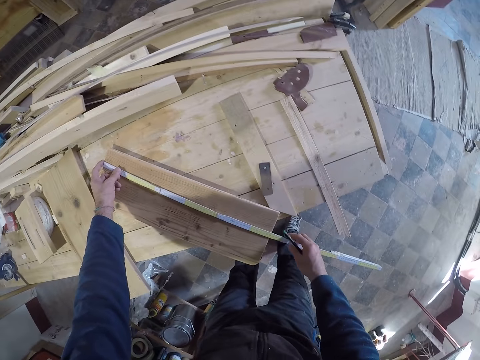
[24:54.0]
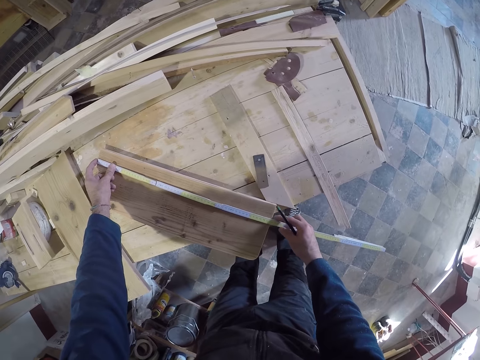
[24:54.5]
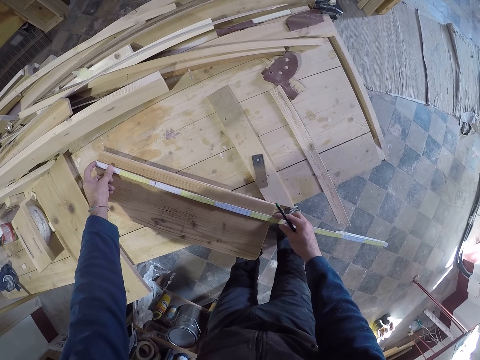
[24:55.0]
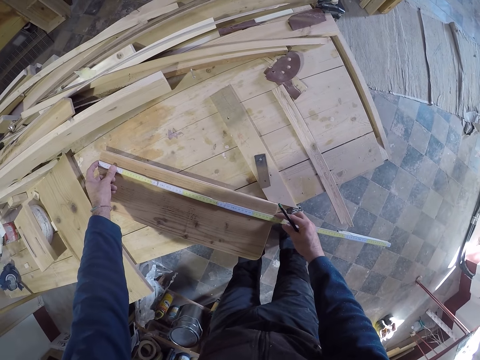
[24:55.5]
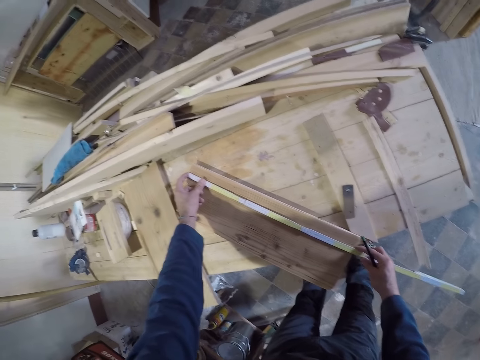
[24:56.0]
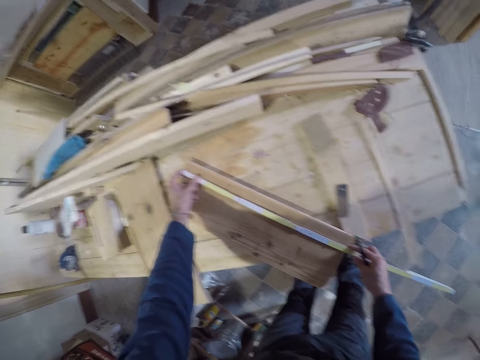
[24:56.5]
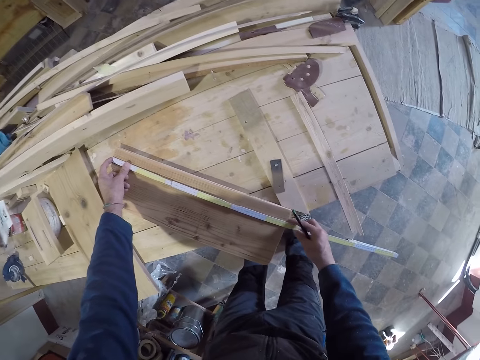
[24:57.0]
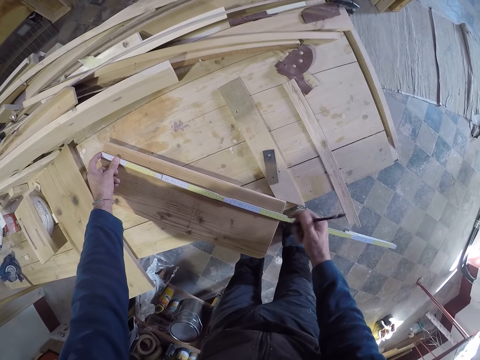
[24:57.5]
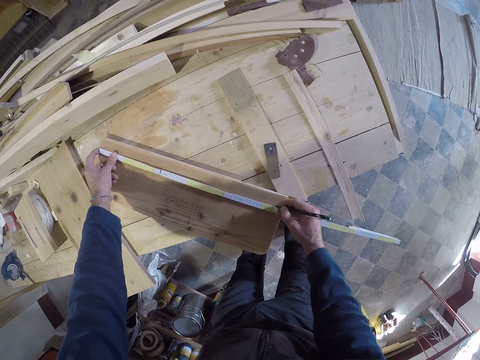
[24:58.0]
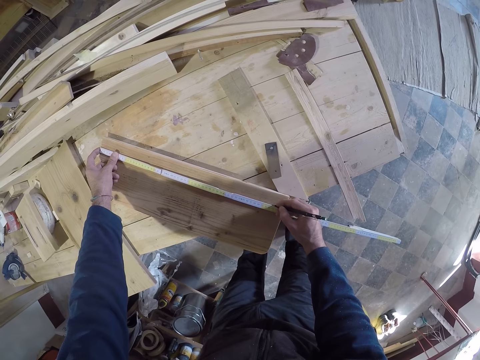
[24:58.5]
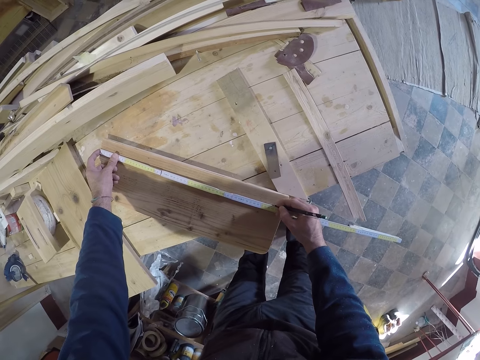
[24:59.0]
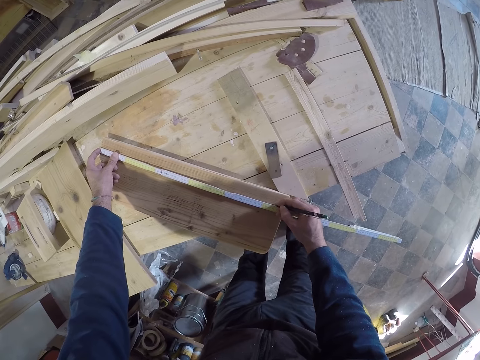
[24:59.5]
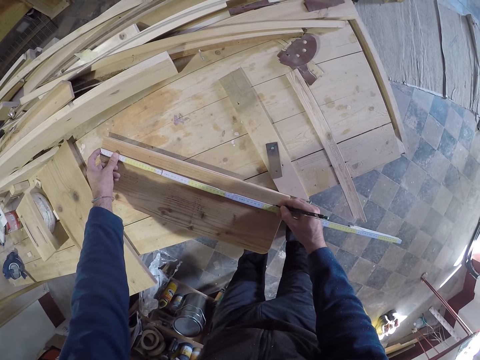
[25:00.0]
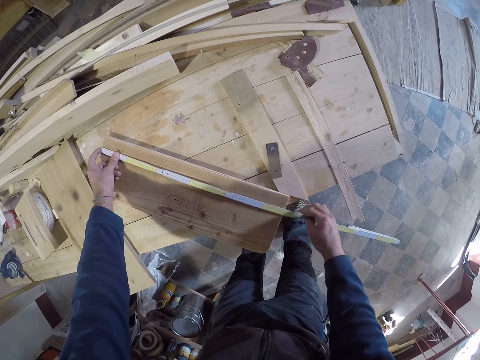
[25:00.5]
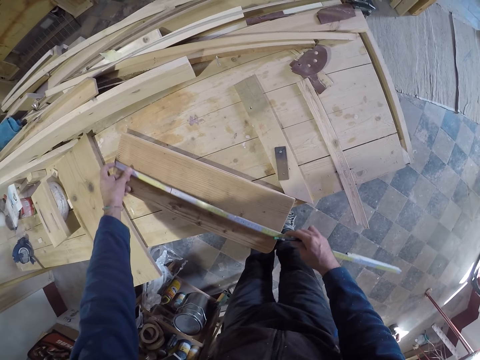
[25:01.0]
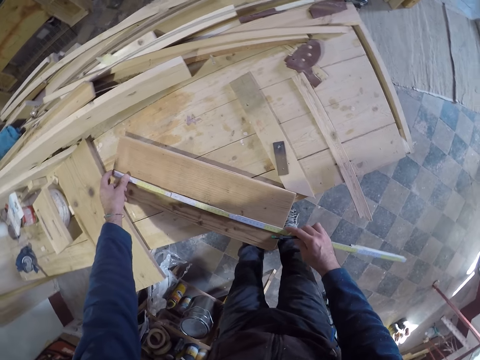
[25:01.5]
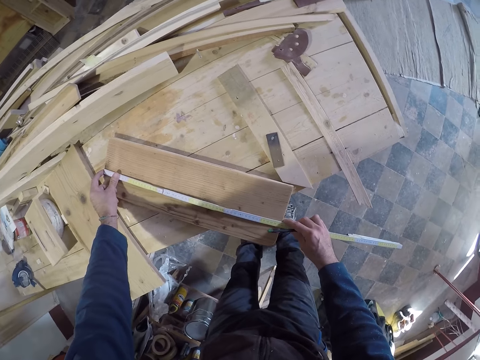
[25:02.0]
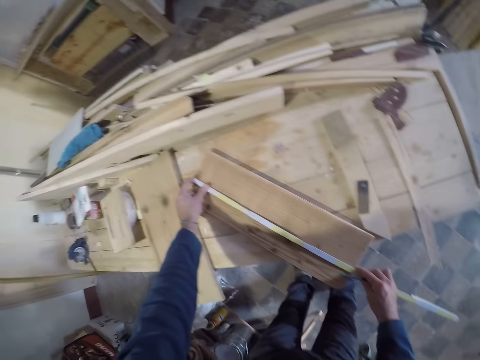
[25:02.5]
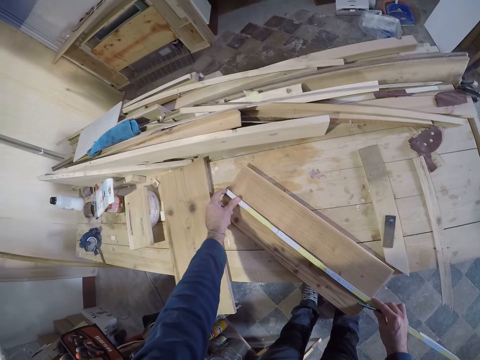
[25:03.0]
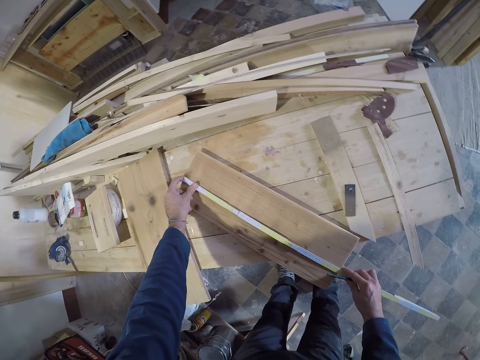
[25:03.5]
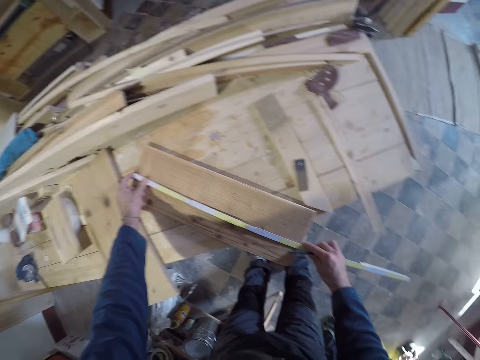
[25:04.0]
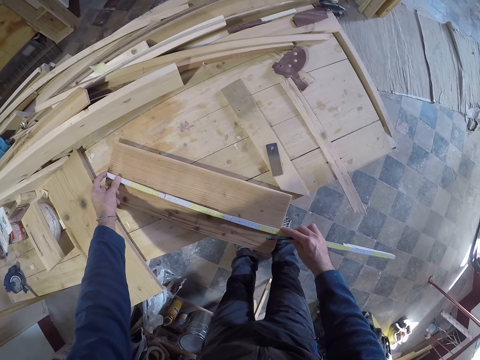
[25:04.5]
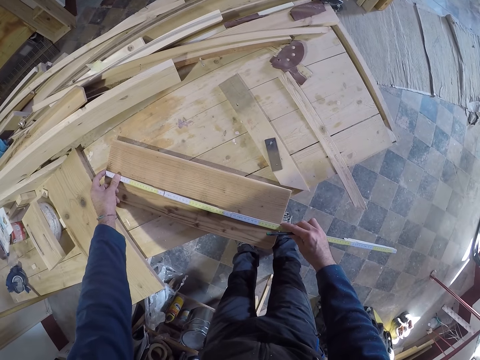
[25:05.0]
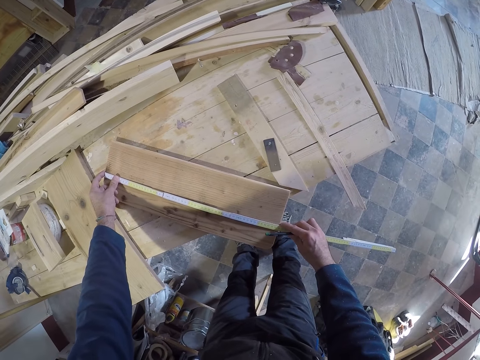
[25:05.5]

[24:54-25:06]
The camera wearer measures the wood on the table. He marks the plywood on the desk with the pen in his right hand. He moves the tape measure. He measures the wood on the table.

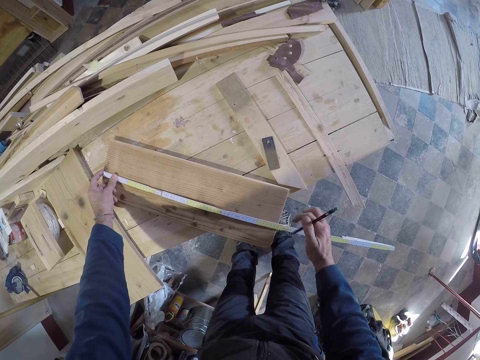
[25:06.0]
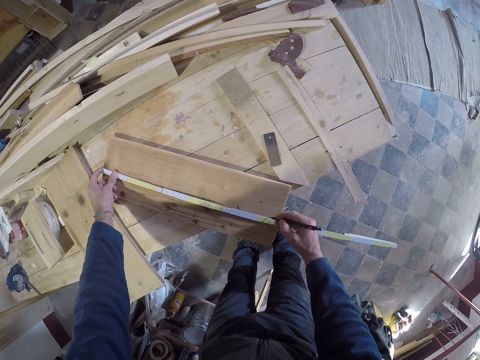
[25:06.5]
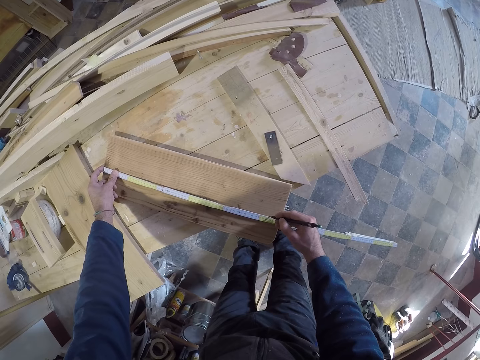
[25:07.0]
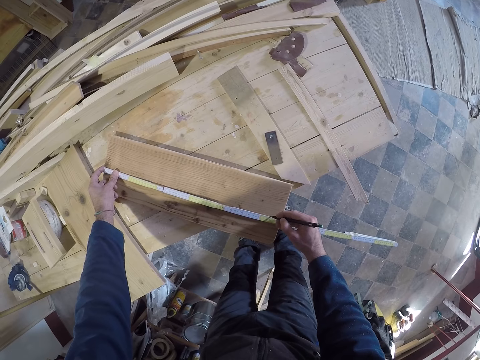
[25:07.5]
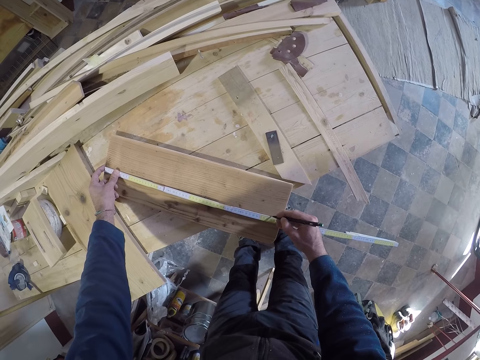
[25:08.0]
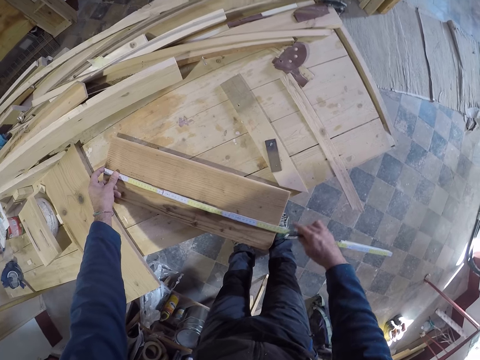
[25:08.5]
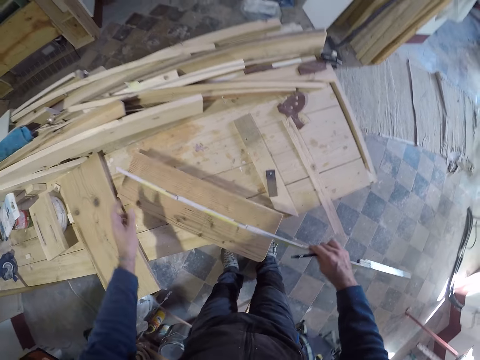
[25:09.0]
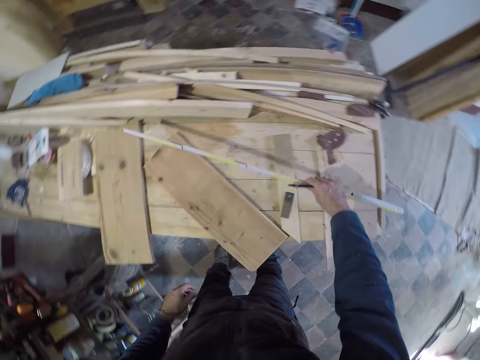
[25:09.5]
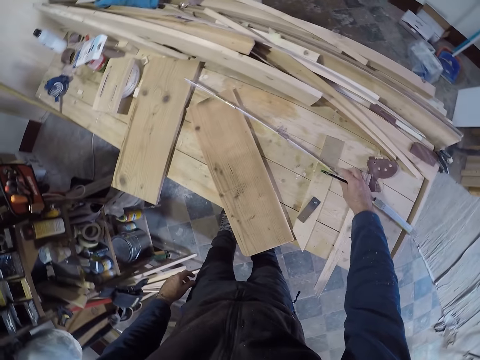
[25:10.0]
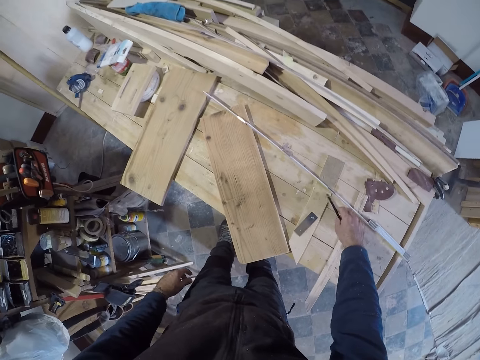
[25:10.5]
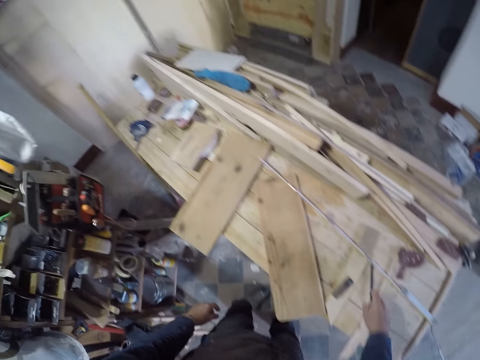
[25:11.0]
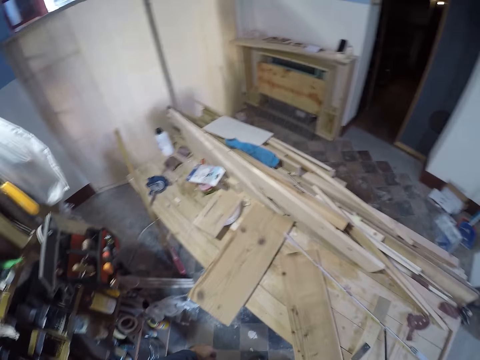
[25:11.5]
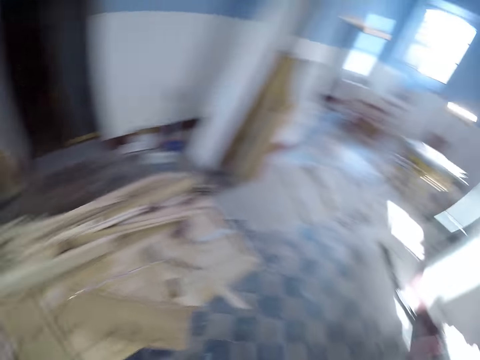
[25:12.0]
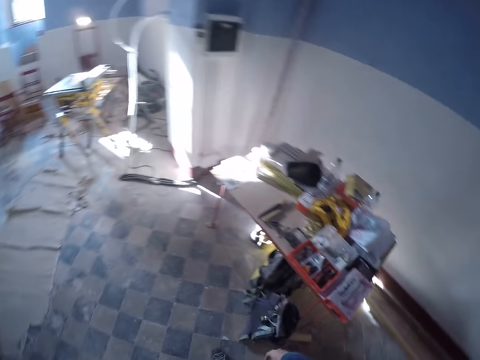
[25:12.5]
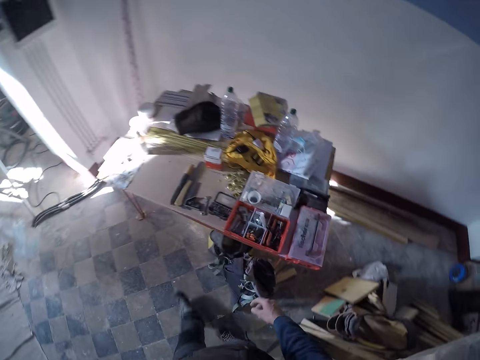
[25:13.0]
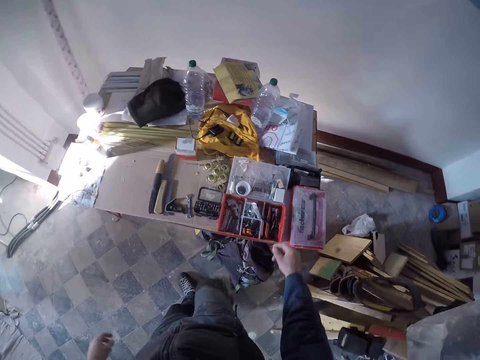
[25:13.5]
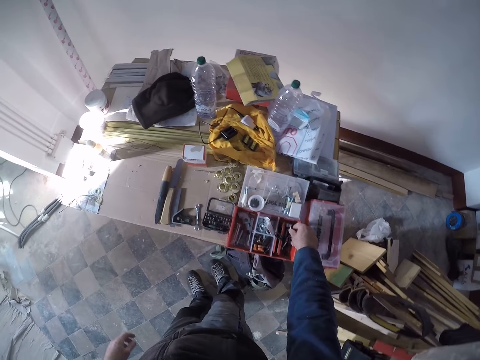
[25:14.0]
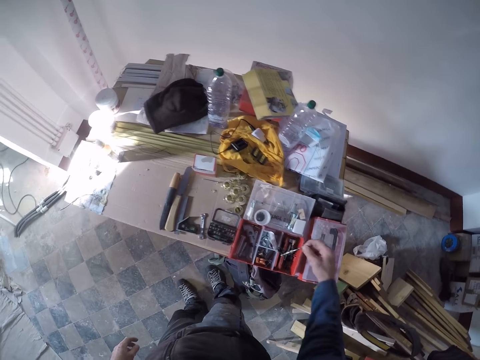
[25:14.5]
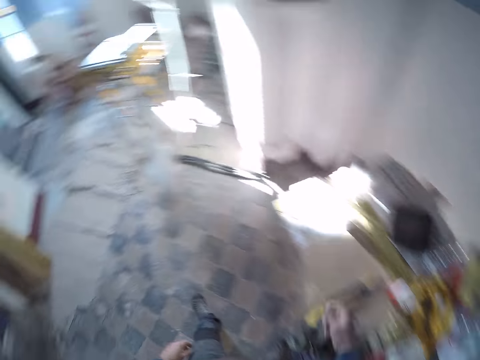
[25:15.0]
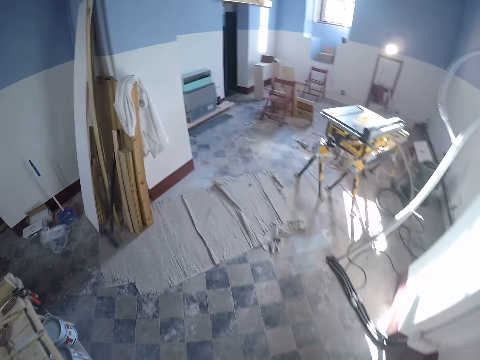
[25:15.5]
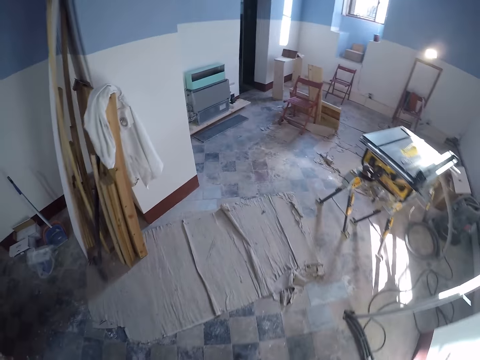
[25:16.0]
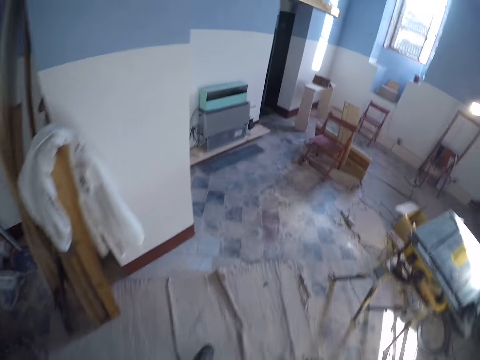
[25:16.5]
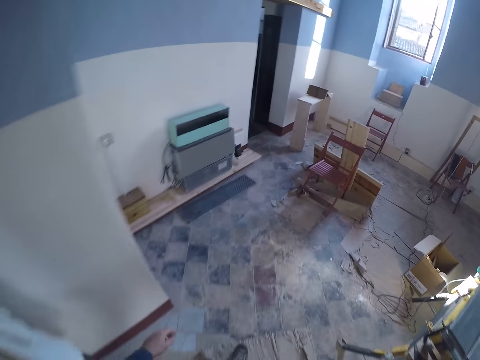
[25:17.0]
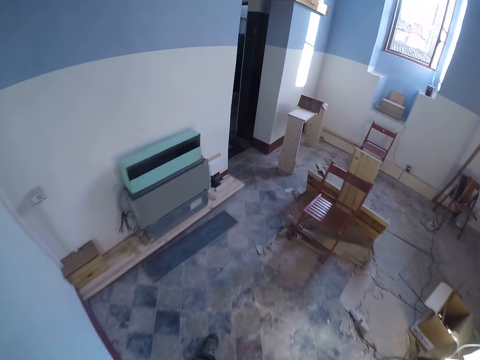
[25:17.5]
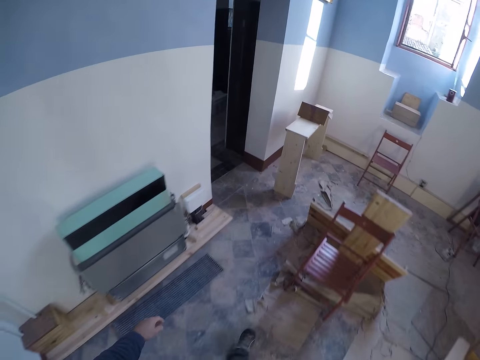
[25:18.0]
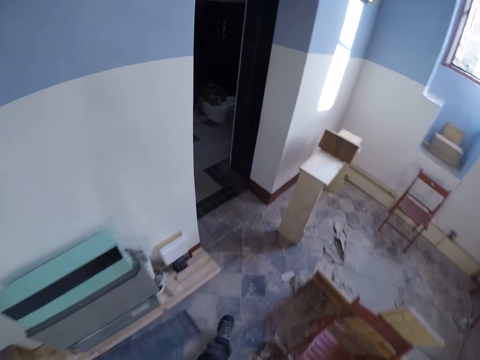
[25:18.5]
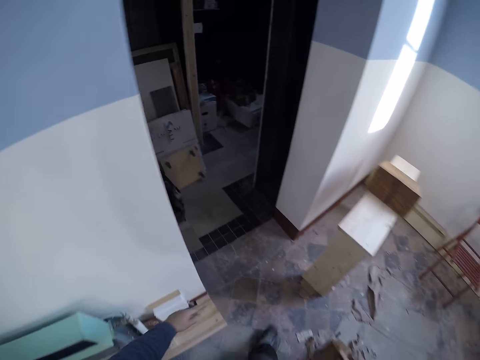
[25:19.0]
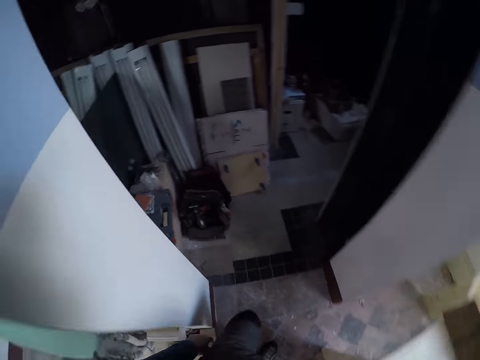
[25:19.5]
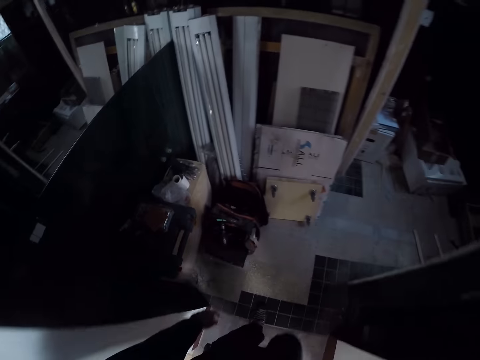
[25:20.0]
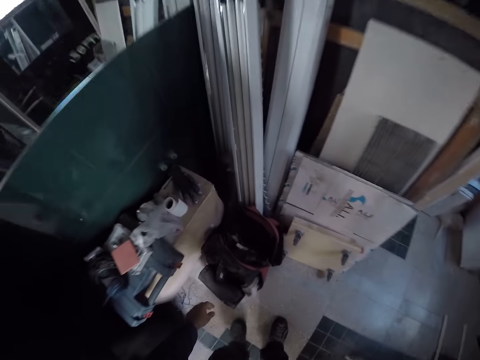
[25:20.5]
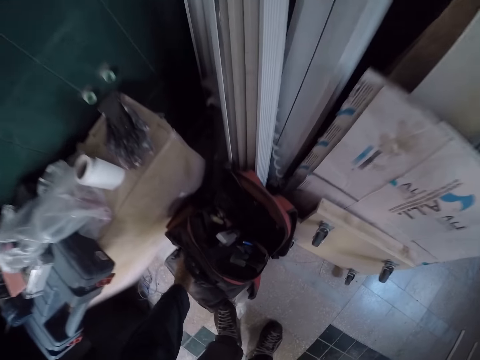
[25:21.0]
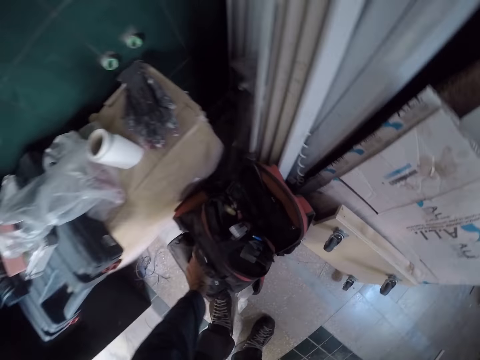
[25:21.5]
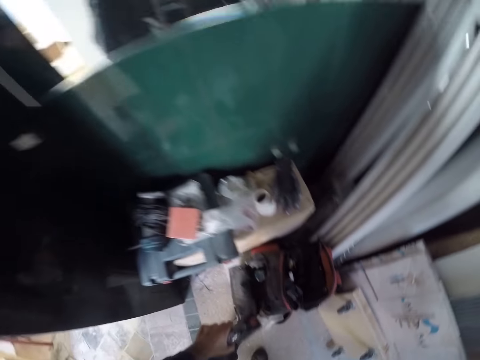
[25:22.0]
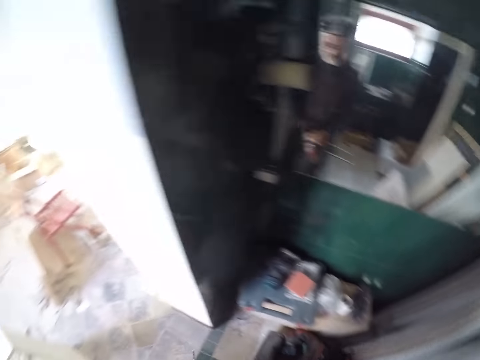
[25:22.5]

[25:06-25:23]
The camera wearer puts a mark on the wood. He places the measuring rule on the desk with his right hand. He puts the pen on the table. He looks around. He picks a drill bit from a tool kit with his right hand. He moves around. He picks an electric hand drill from a bag with his left hand.
